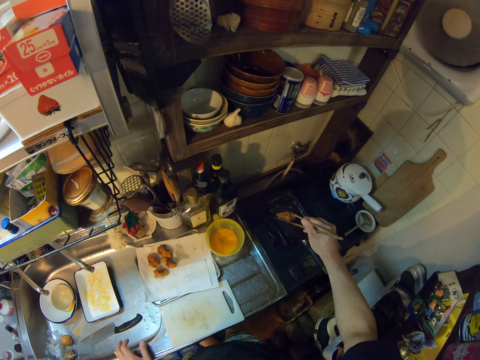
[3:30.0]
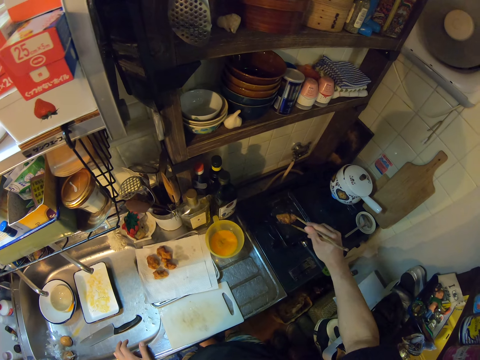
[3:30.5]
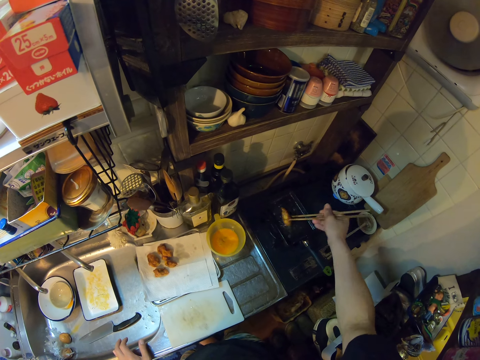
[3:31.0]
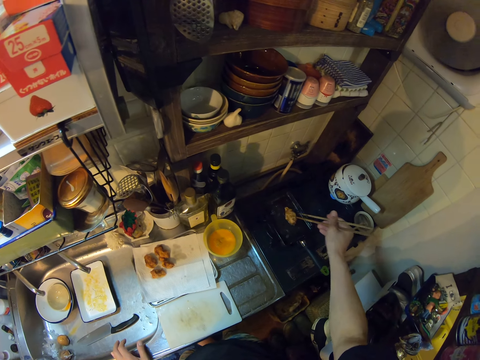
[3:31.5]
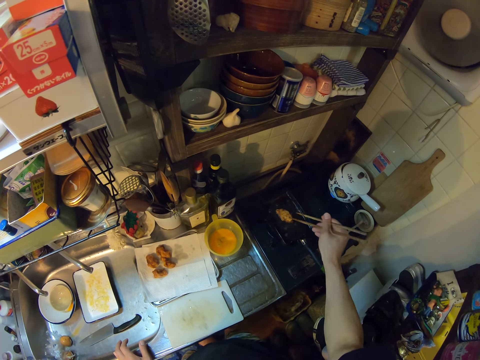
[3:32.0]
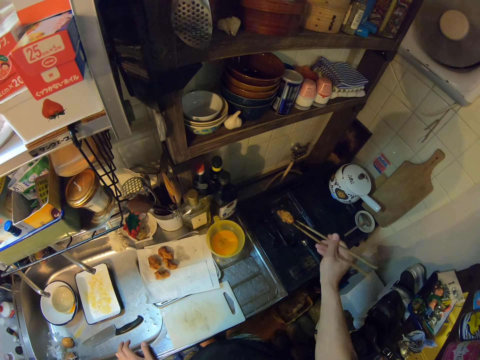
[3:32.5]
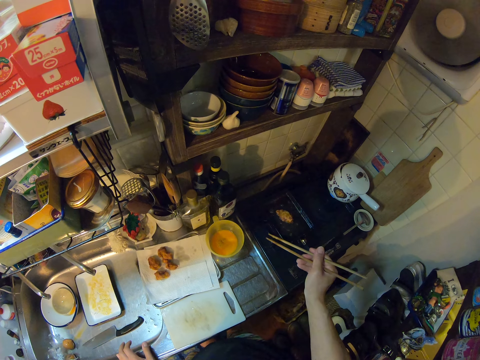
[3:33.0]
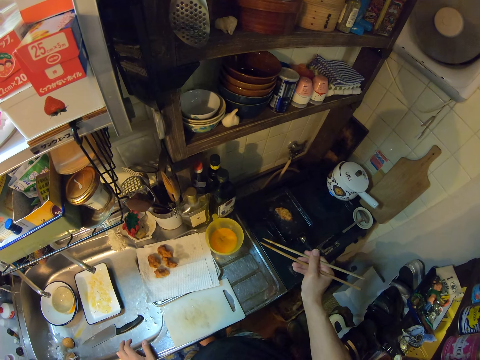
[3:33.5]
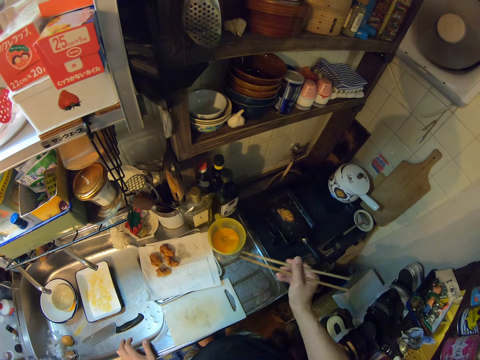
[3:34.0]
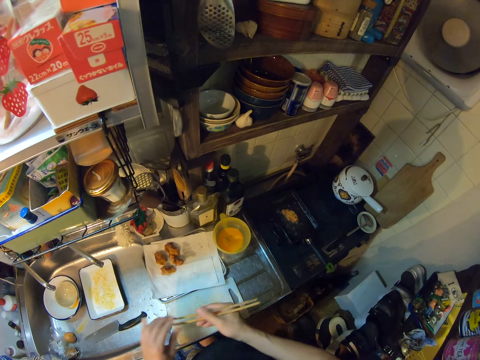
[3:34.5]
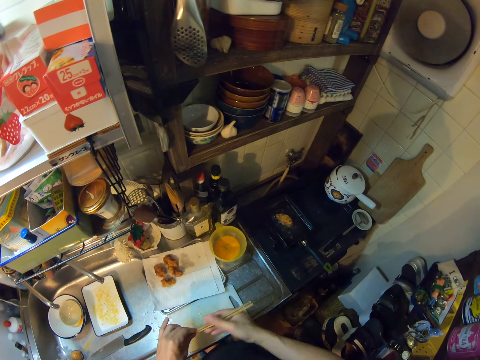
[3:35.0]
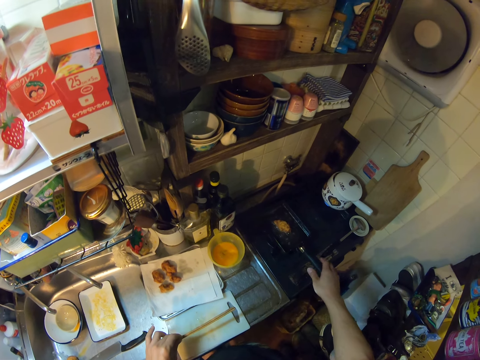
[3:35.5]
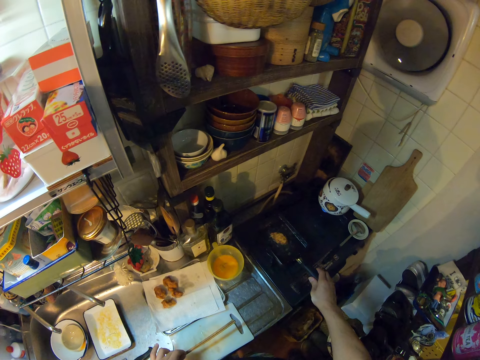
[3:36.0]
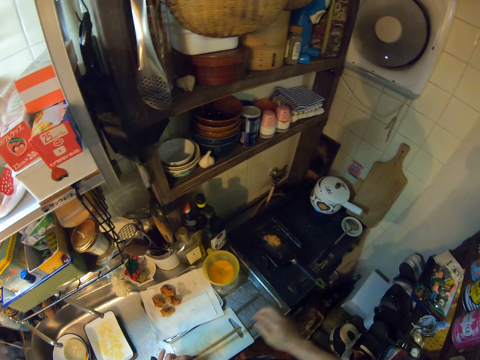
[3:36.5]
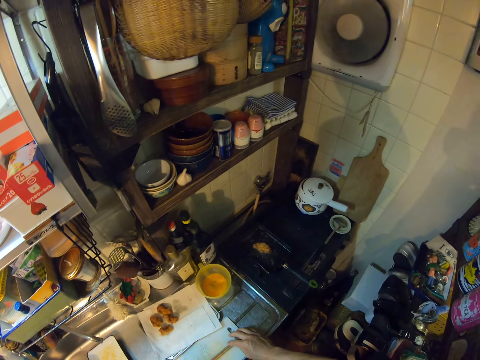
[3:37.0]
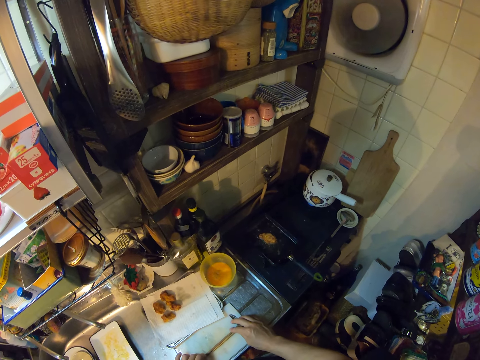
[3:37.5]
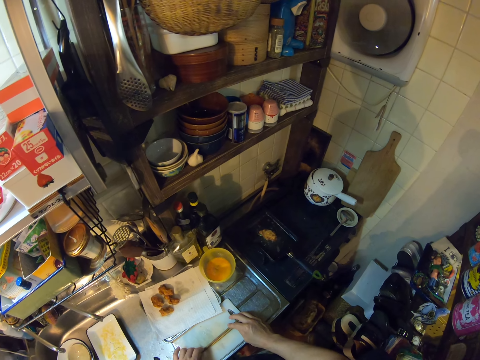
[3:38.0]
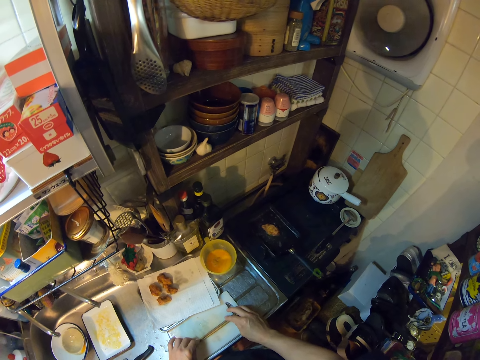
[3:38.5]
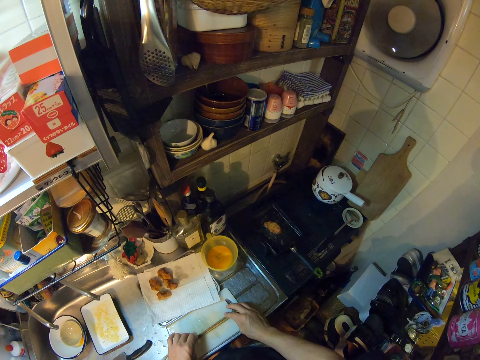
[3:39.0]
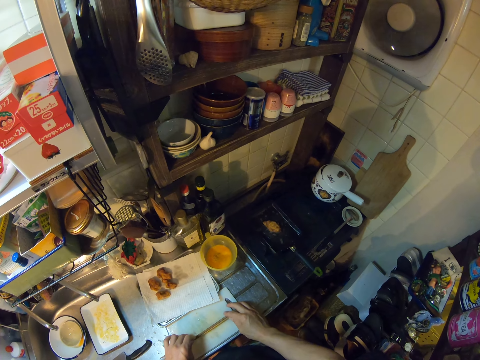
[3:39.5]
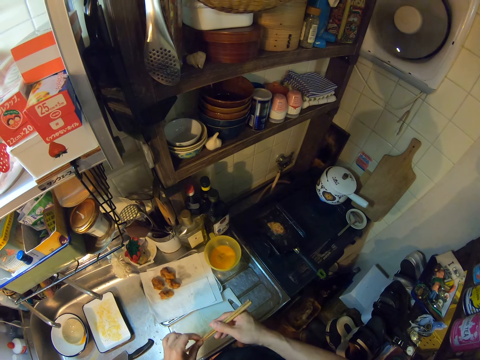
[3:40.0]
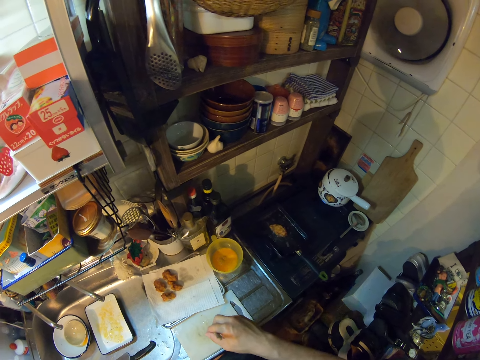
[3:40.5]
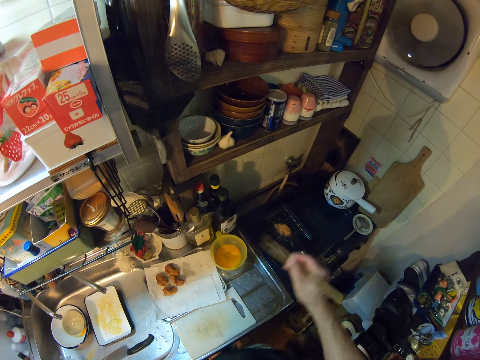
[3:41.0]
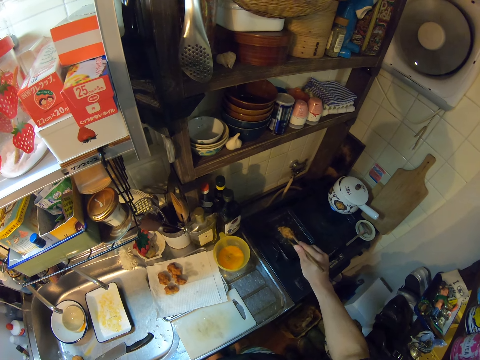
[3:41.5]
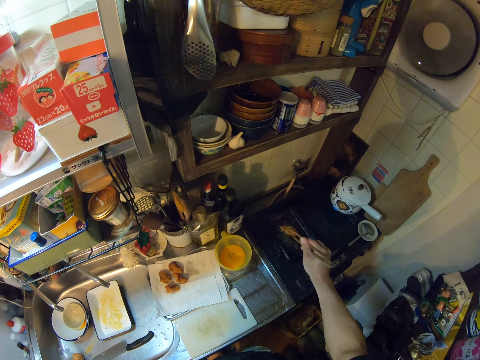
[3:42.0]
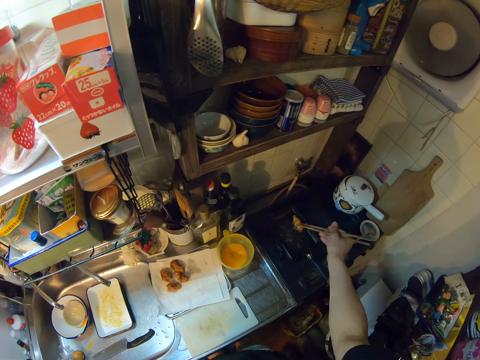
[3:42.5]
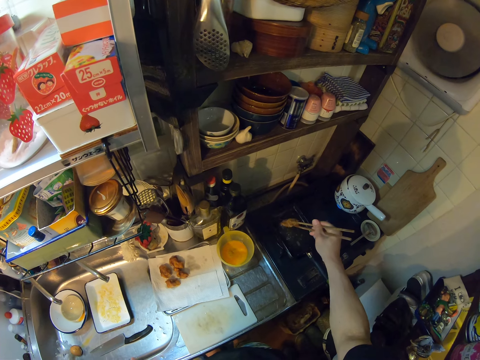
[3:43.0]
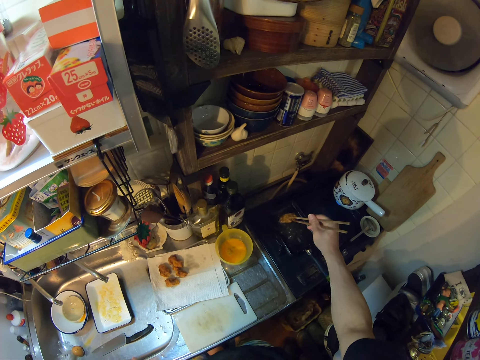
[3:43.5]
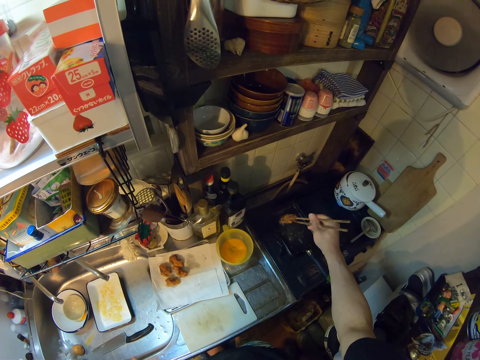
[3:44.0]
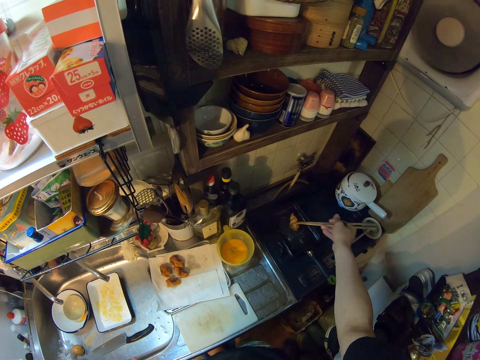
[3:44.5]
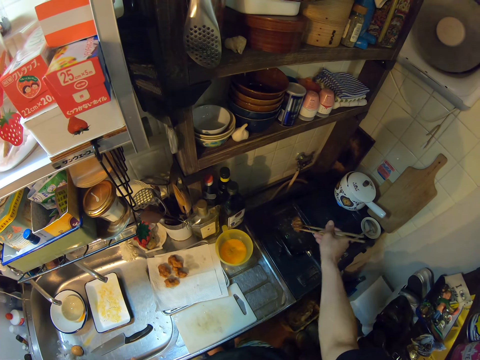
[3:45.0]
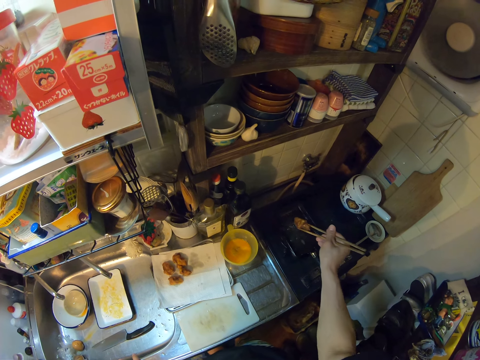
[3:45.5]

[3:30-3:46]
The camera wearer turns the meat on the frypan with the chopsticks. He switches the chopsticks to his left hand. He moves the frypan on the gas cooker. He holds the handle. He puts the chopsticks on the chopping board. He picks up the chopsticks on the sink with his right hand. He turns the meat in the frypan with the chopsticks.

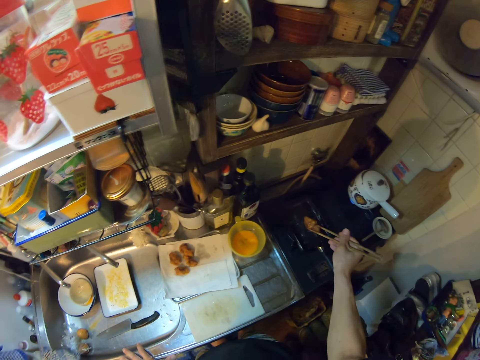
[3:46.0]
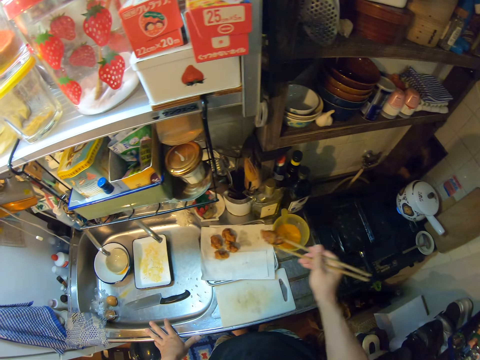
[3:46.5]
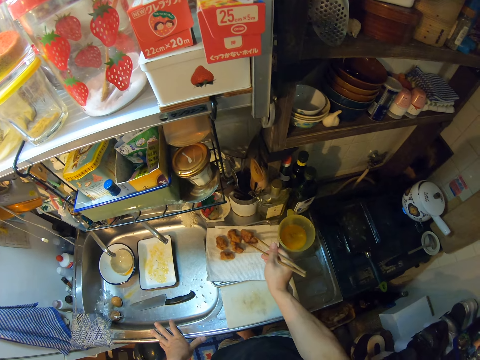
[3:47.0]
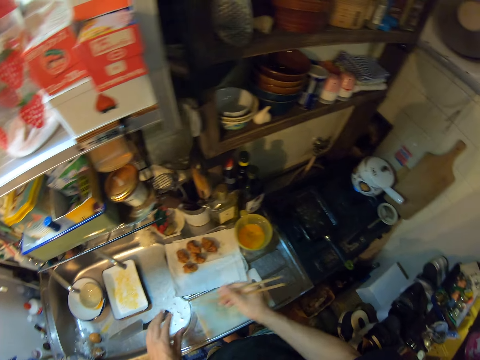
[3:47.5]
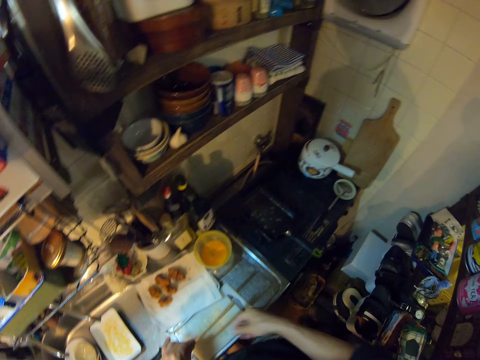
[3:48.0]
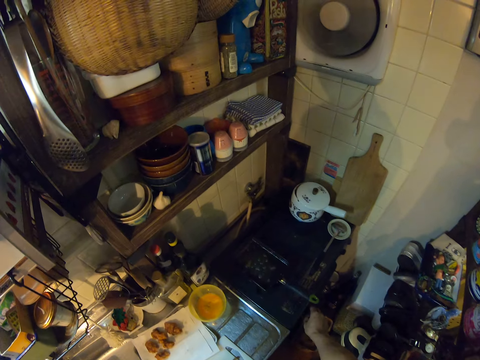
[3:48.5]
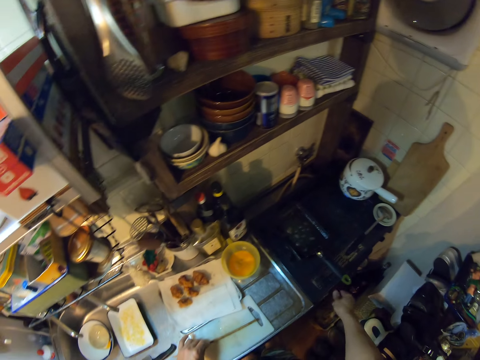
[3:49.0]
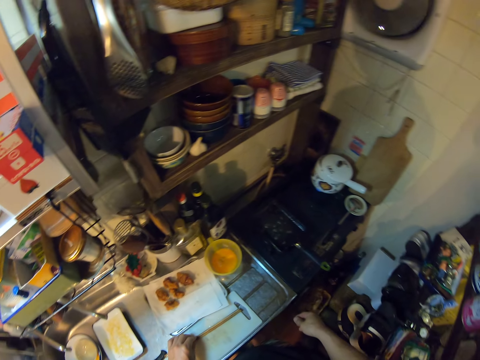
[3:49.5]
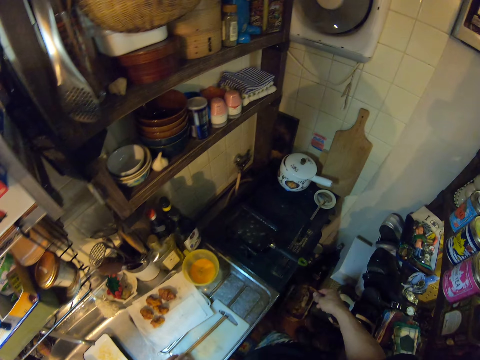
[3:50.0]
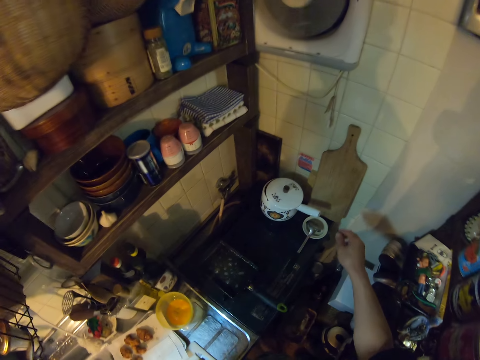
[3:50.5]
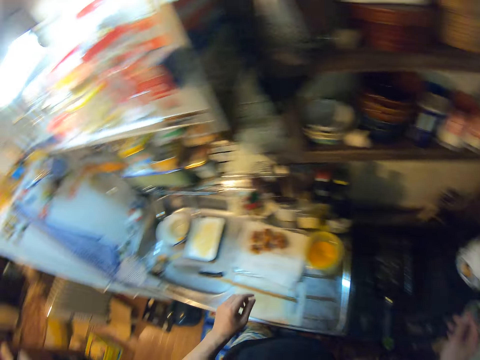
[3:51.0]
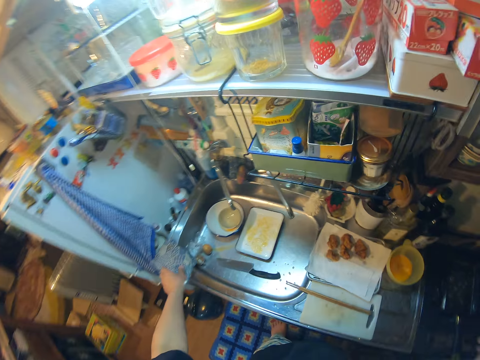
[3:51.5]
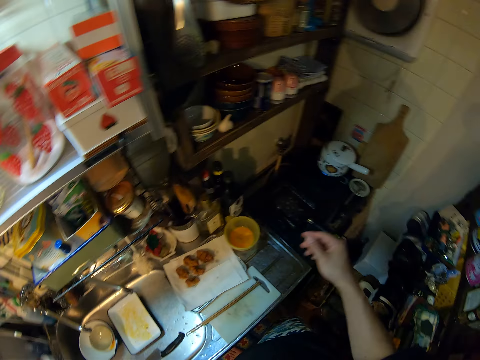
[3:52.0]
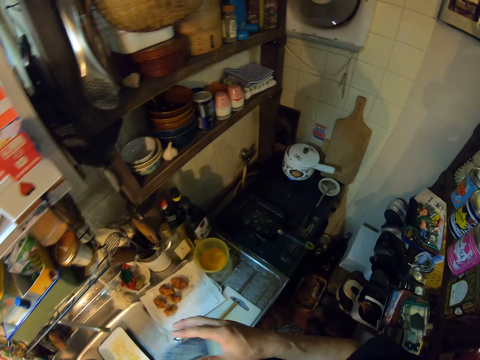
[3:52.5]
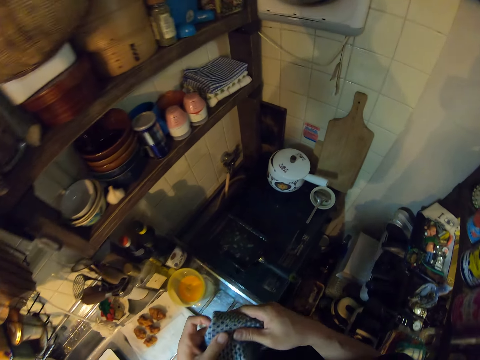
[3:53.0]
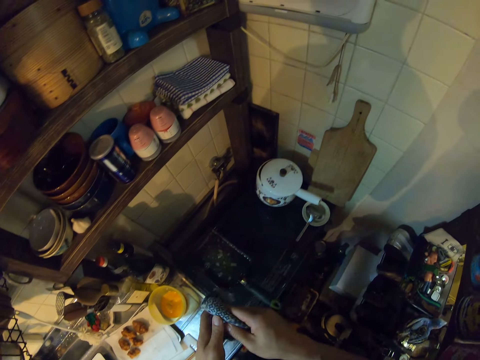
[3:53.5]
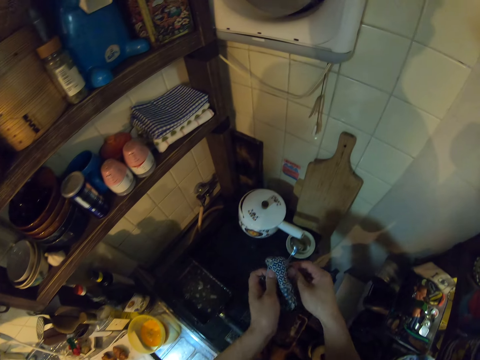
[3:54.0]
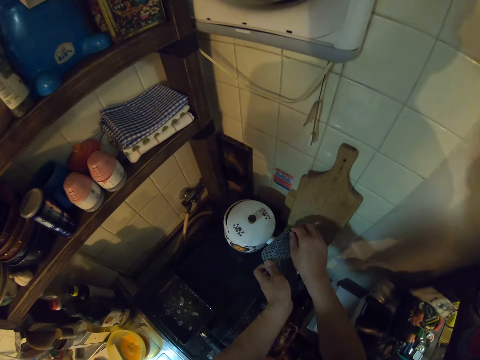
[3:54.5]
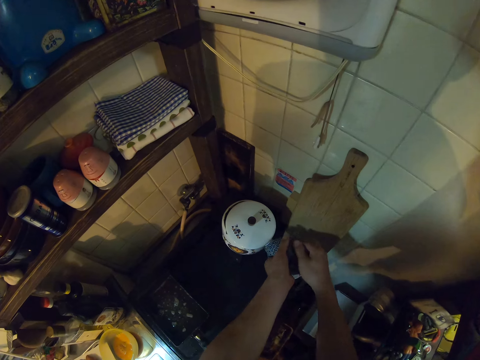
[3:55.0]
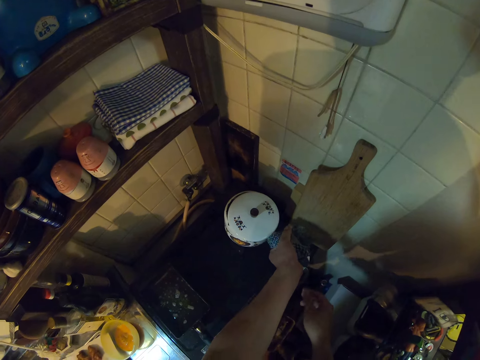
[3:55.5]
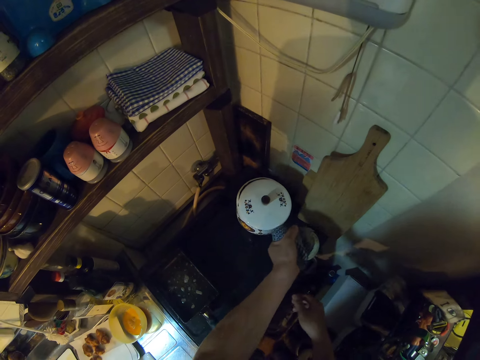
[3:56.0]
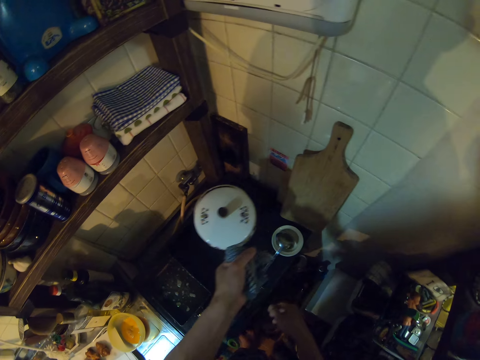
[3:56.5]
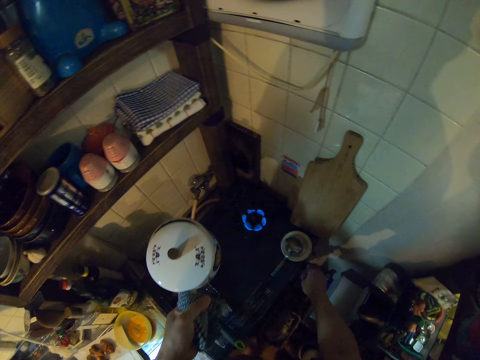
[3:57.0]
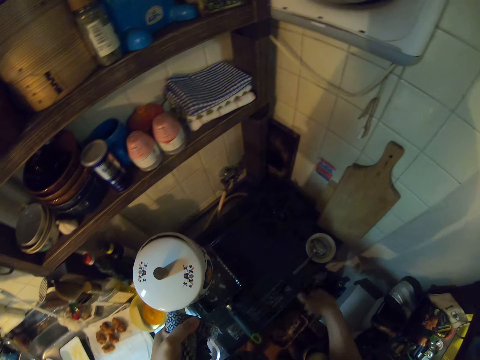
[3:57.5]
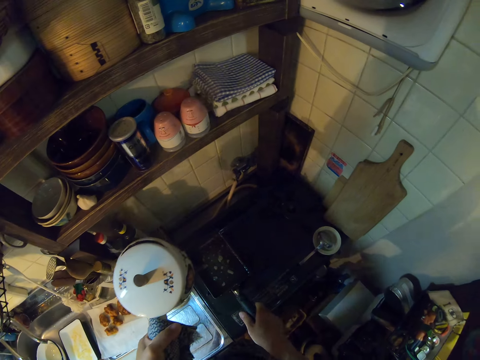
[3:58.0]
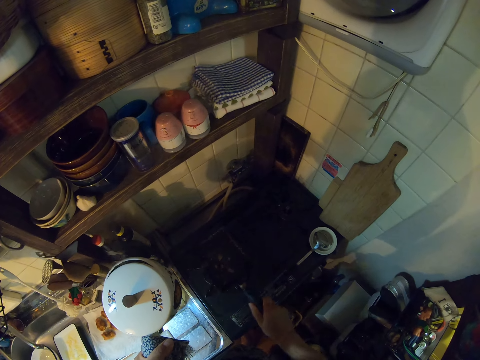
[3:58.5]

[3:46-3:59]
The camera wearer moves the meats from the frypan to the tissue on the sink. He switches the chopsticks to his left hand. He turns the knob of the gas cooker. He picks up a piece of cloth on the sink. He lifts the pot on the gas cooker with the piece of cloth. He holds the pot. He turns the knob of the gas cooker.
